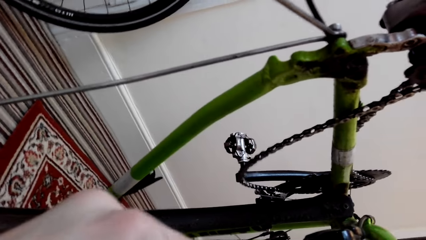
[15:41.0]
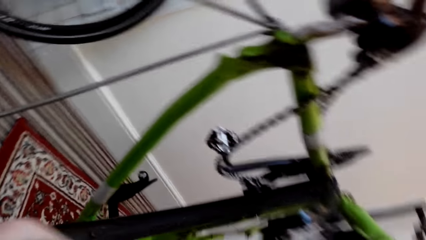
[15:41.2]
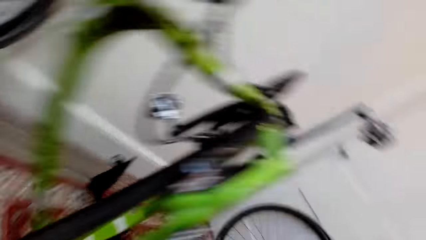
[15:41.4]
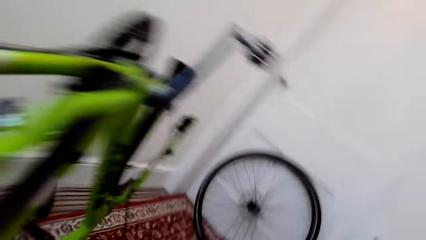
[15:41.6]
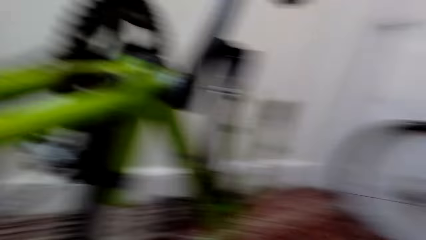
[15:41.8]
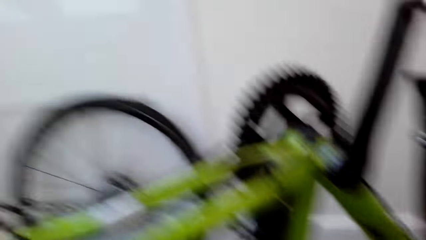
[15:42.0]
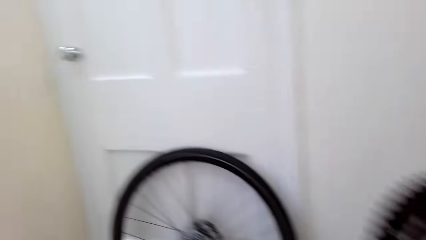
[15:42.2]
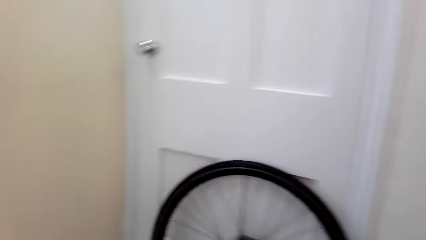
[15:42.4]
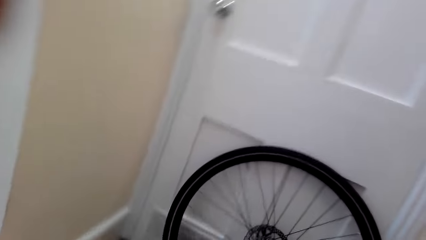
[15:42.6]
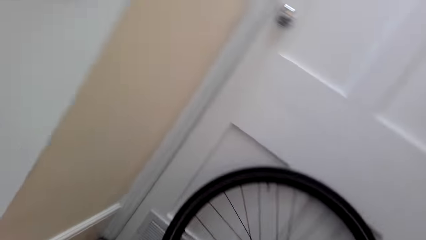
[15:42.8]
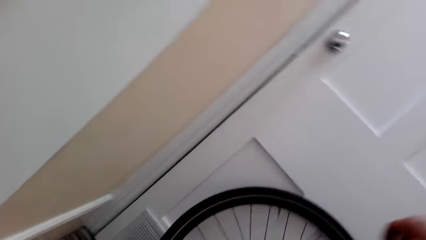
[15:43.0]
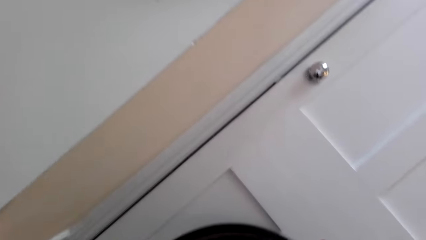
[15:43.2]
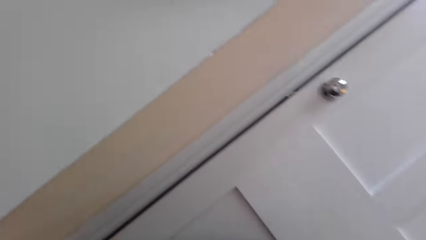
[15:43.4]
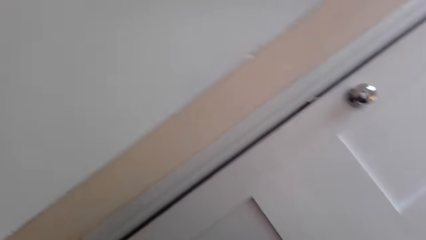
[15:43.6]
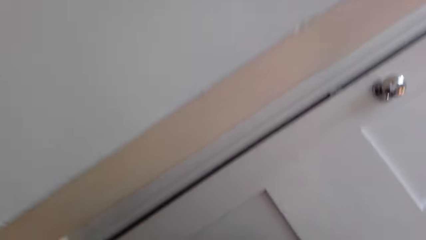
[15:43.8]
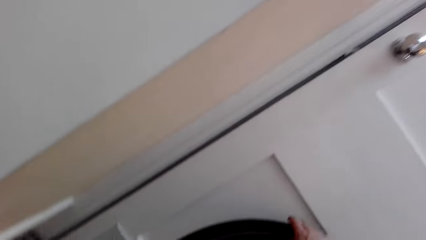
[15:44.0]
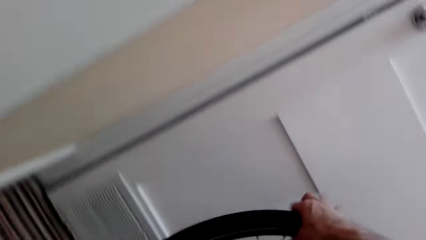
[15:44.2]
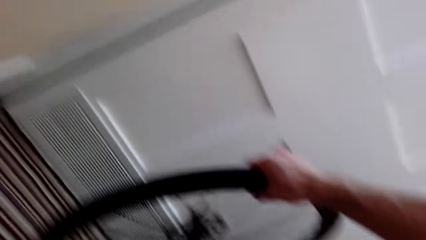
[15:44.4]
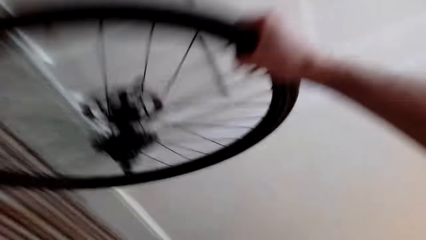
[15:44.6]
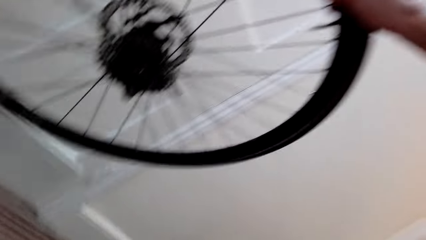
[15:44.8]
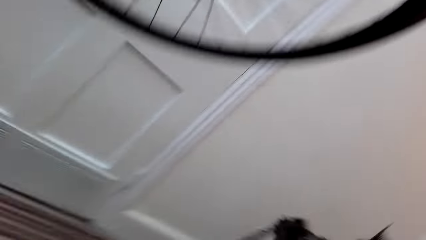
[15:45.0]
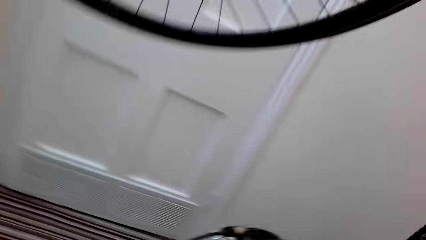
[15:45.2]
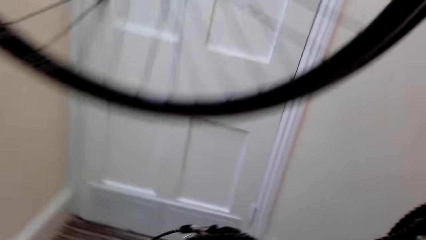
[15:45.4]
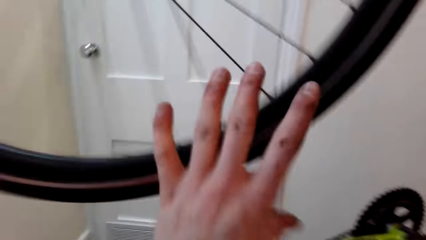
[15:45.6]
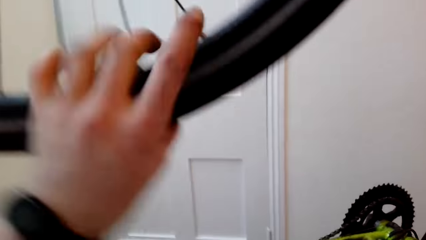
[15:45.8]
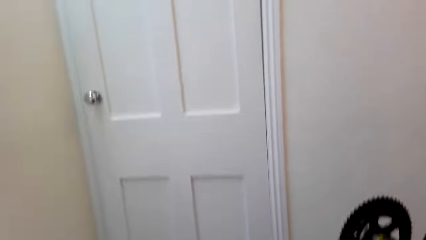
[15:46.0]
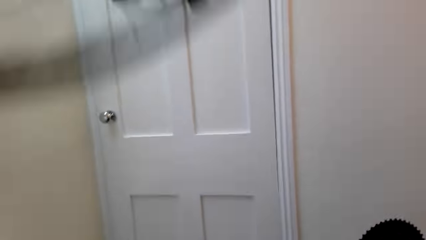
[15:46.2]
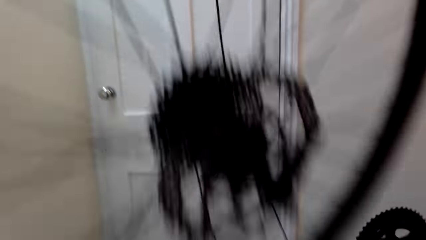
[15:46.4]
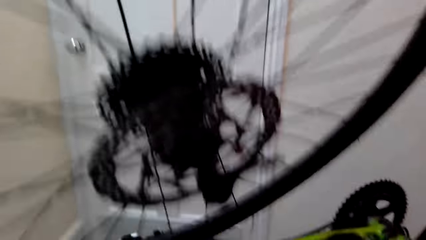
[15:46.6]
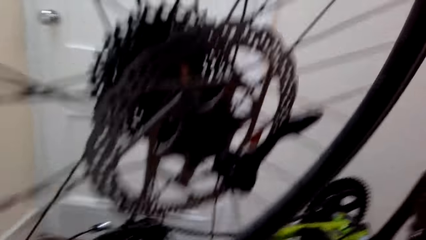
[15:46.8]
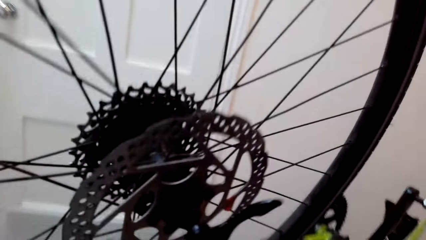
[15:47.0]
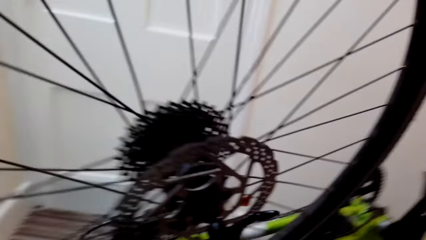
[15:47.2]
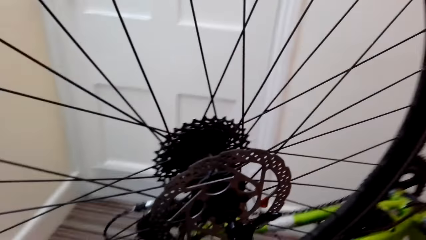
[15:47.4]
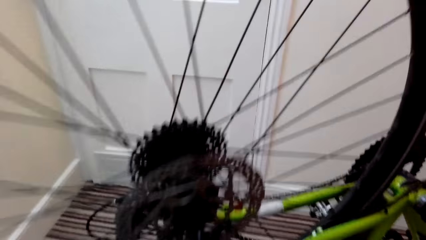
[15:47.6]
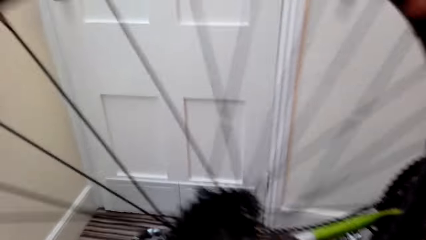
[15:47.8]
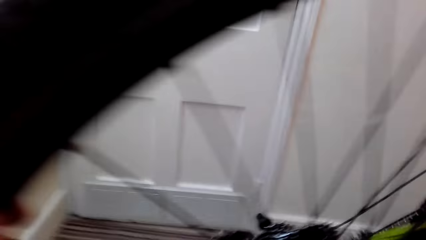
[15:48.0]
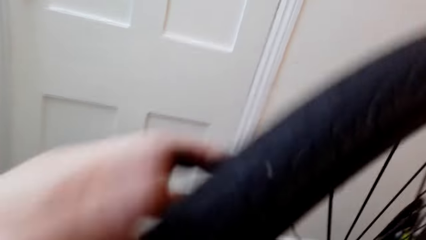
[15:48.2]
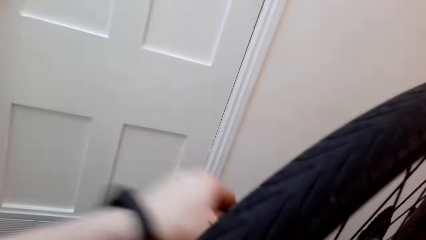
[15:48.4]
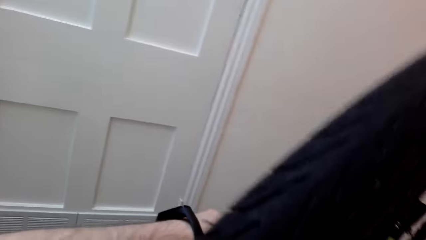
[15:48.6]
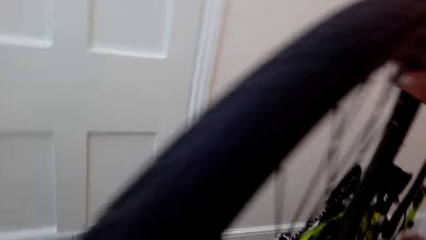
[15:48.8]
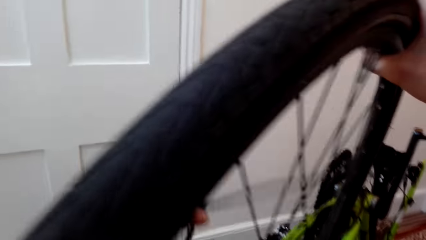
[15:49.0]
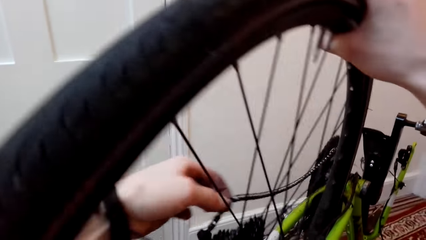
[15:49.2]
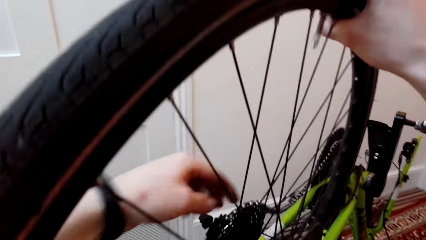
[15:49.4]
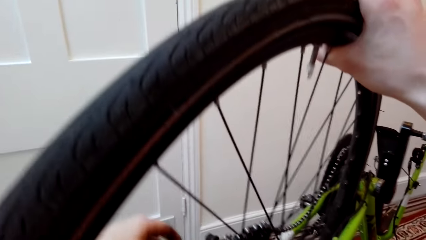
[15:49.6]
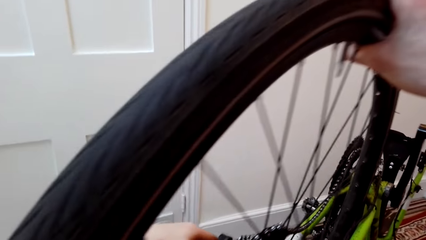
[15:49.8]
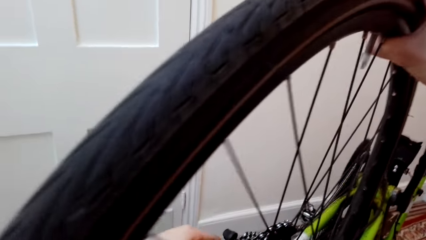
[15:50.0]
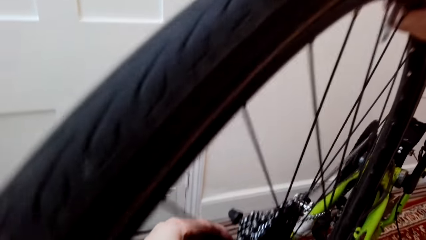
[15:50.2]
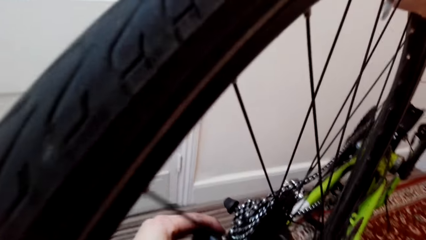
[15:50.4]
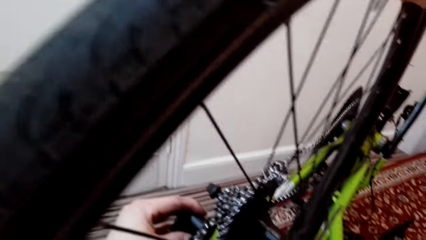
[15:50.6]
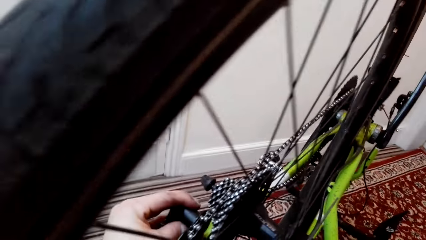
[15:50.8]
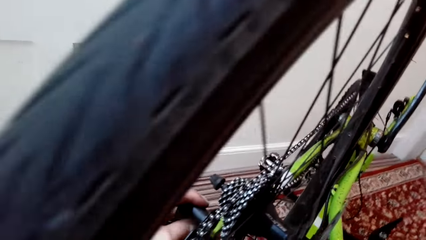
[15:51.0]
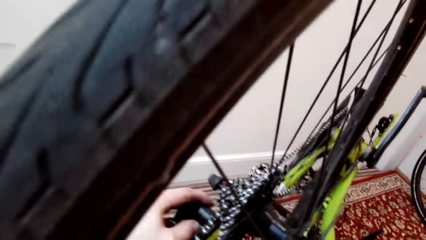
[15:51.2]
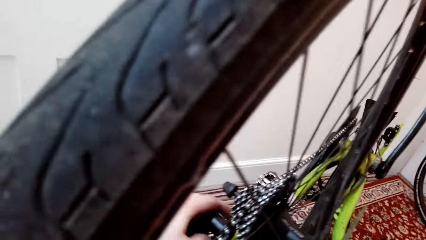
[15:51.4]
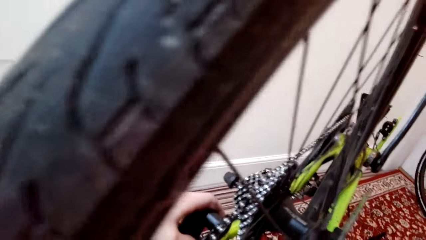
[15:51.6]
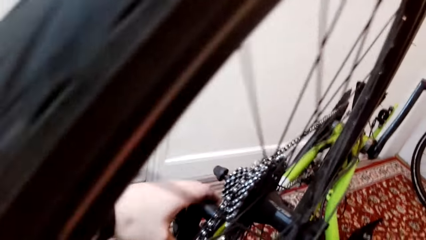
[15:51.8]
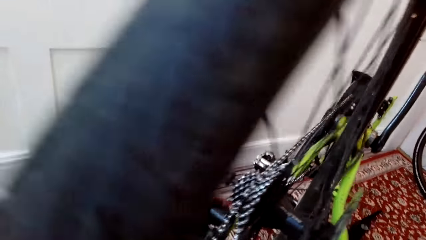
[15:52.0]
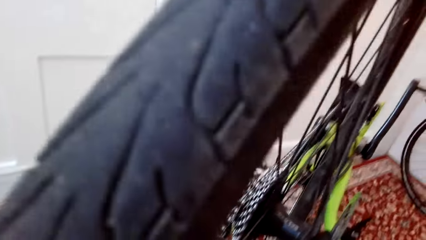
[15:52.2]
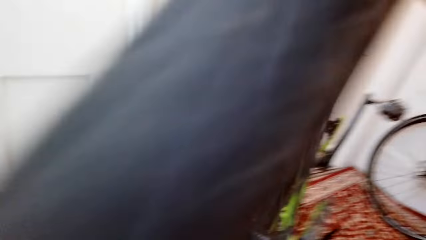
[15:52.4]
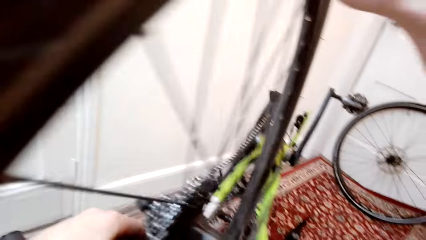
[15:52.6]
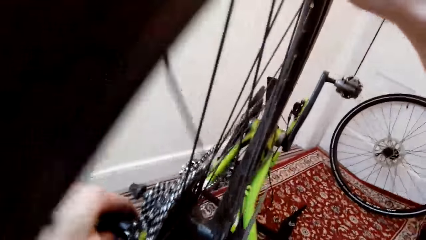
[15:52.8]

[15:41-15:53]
The camera wearer puts the pliers down. They pick up a bicycle wheel. They fix the bicycle chain. They fix the bicycle wheel on the bicycle.

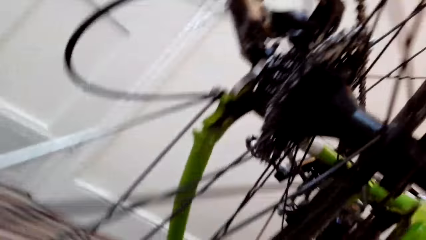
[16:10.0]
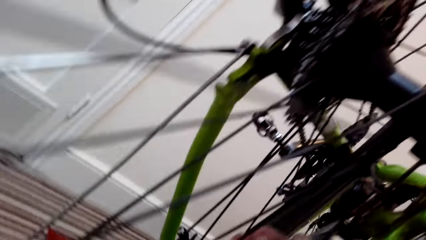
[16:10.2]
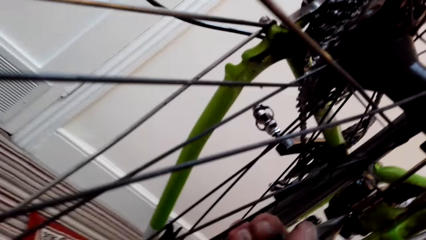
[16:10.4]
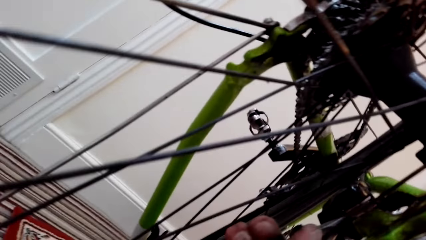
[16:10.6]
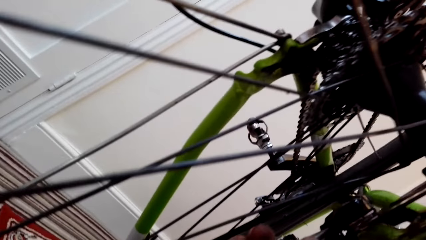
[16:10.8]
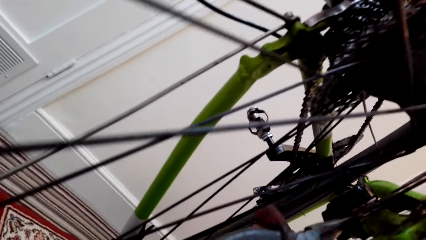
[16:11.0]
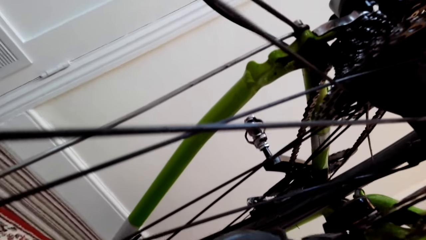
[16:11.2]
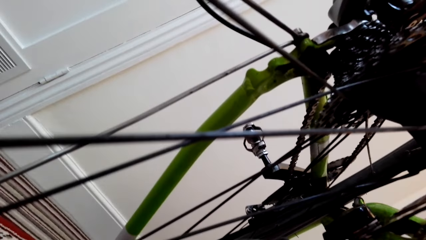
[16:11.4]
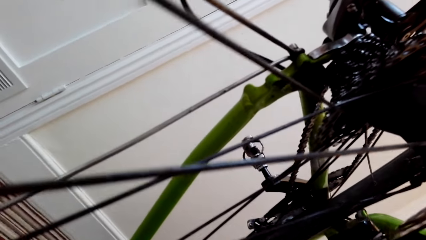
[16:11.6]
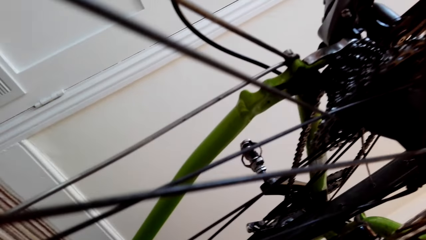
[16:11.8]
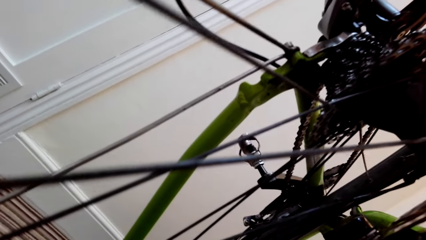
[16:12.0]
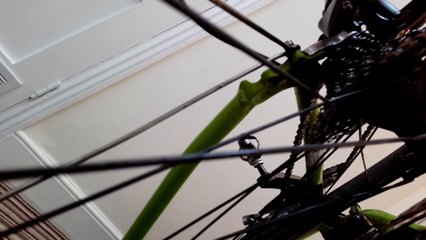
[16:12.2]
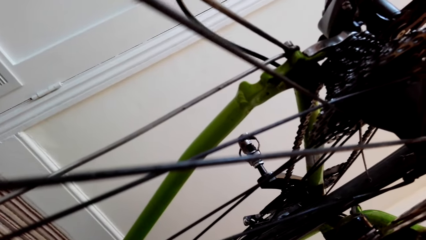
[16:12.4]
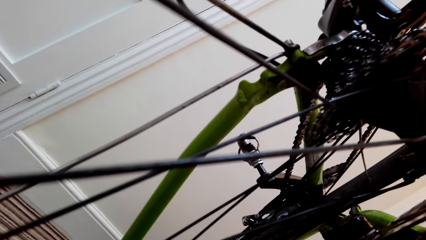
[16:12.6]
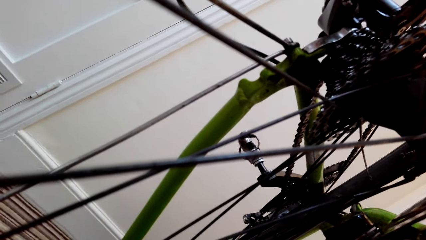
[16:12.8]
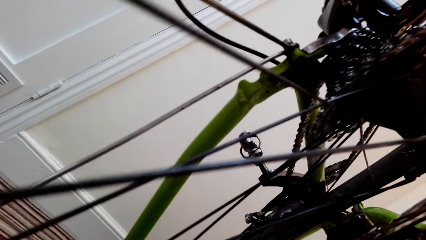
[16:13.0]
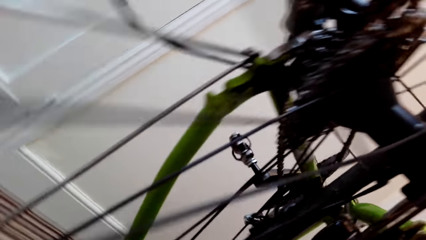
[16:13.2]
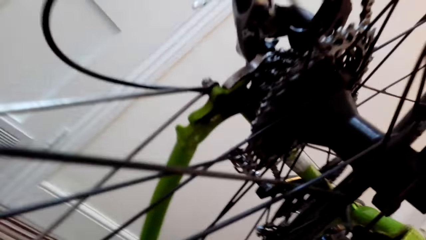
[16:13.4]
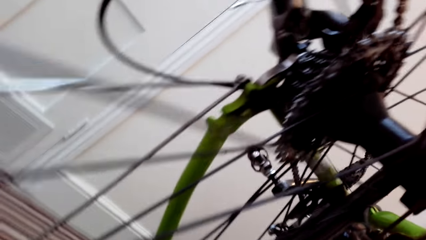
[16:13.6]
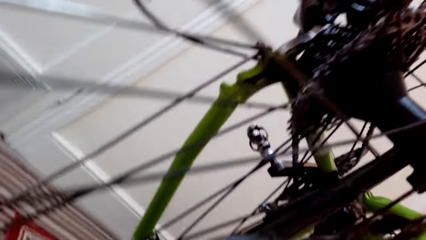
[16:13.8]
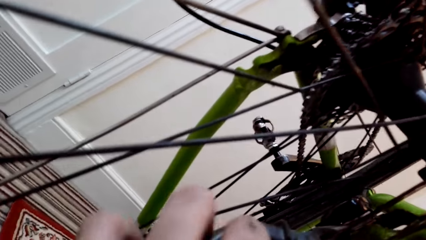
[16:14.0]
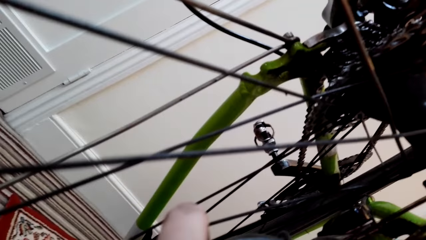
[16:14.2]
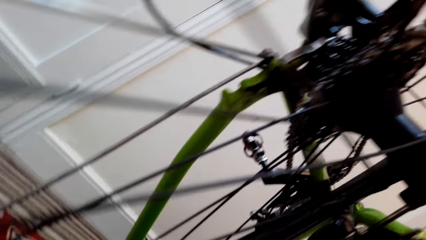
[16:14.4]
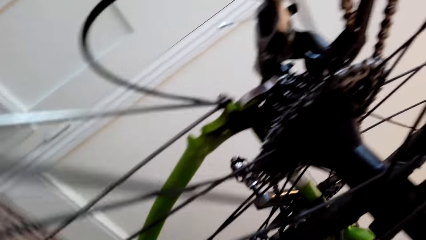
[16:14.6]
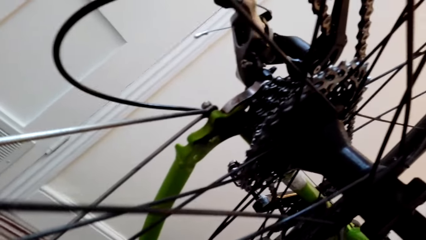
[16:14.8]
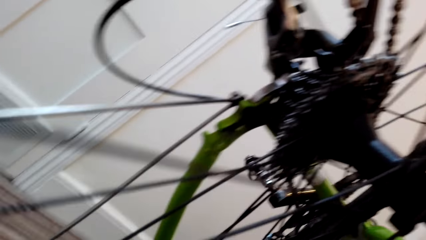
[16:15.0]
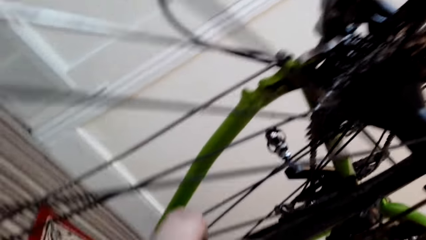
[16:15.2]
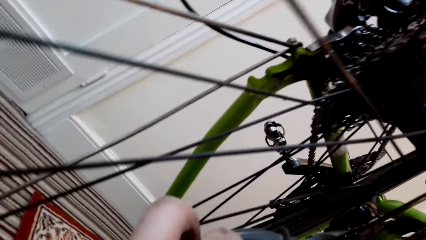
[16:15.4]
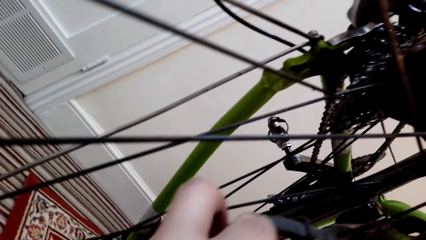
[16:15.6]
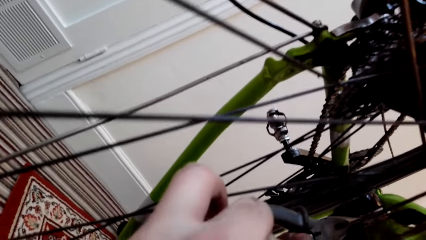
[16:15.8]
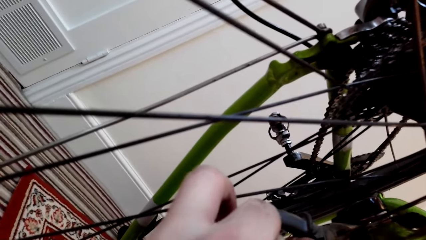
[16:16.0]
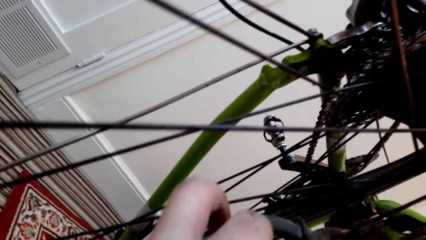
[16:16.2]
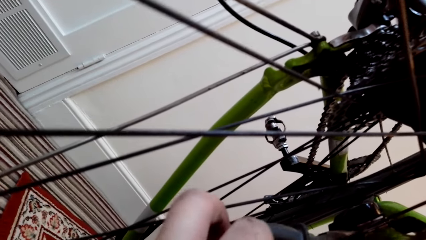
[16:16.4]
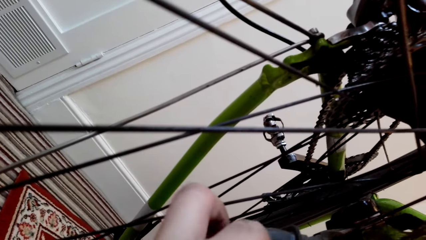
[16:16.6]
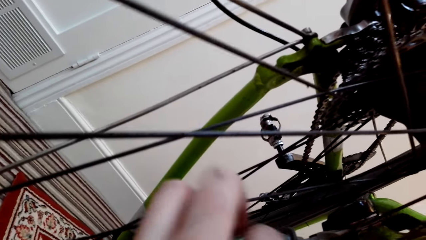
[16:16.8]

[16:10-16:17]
The camera wearer adjusts a part using pliers.
